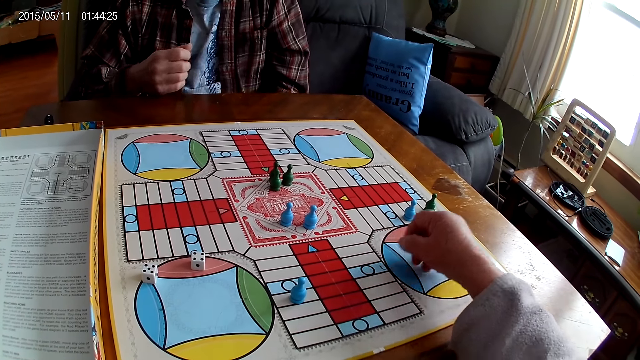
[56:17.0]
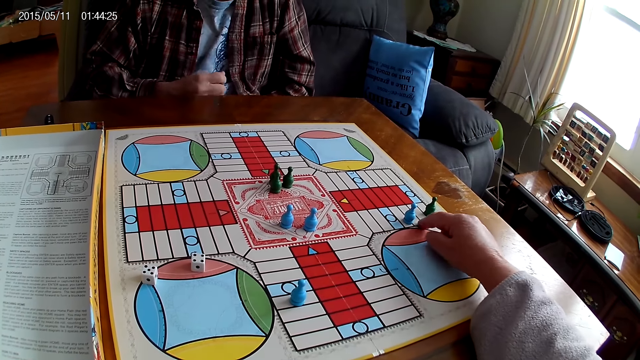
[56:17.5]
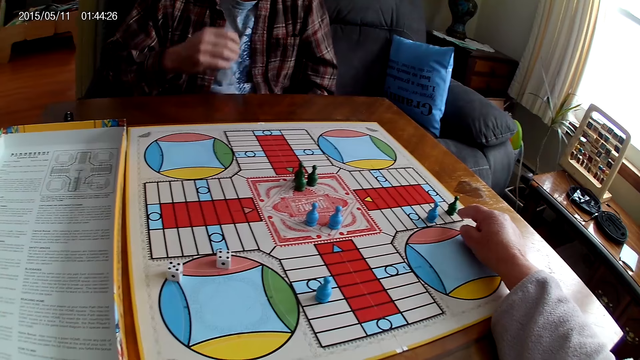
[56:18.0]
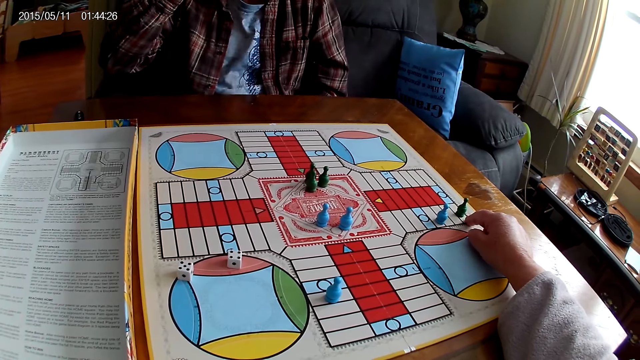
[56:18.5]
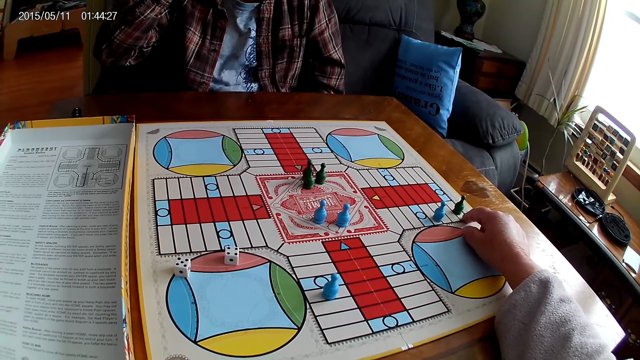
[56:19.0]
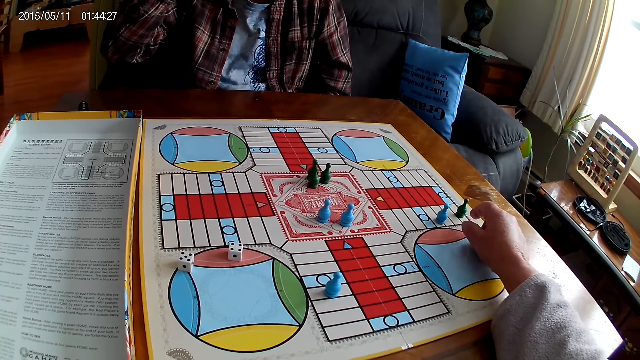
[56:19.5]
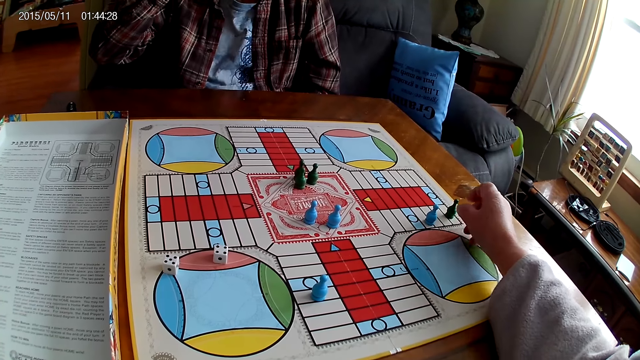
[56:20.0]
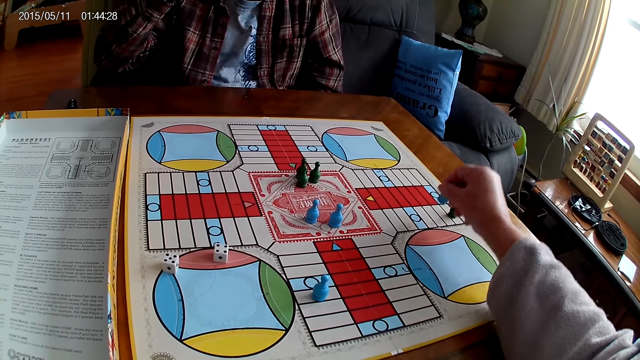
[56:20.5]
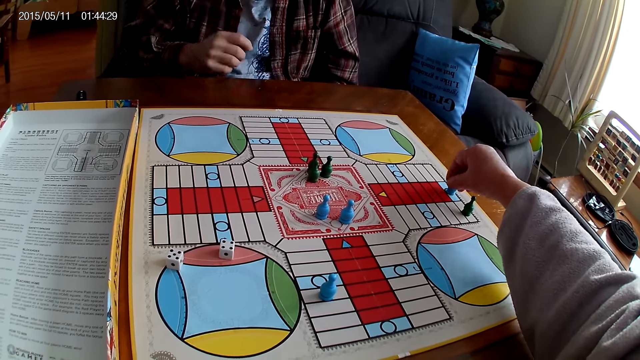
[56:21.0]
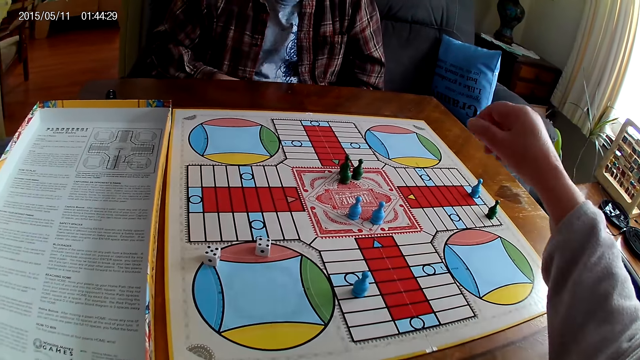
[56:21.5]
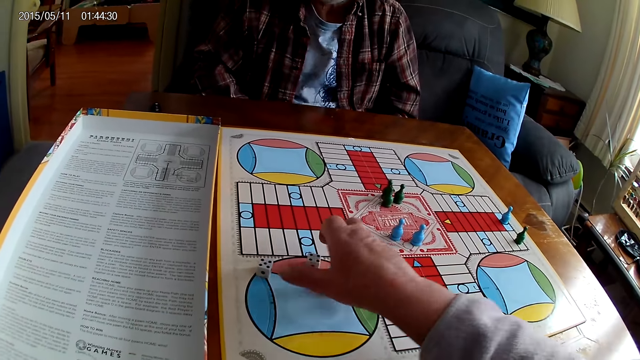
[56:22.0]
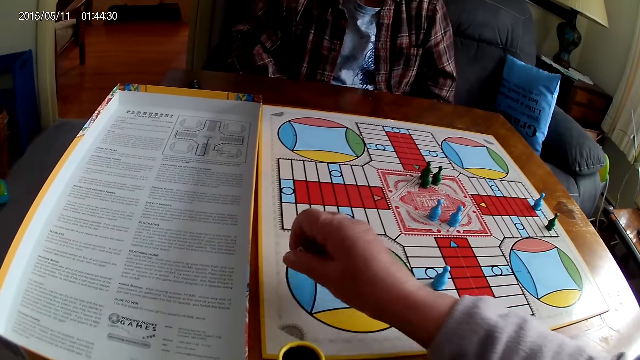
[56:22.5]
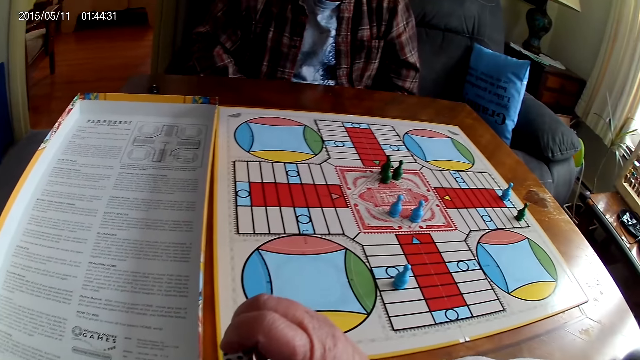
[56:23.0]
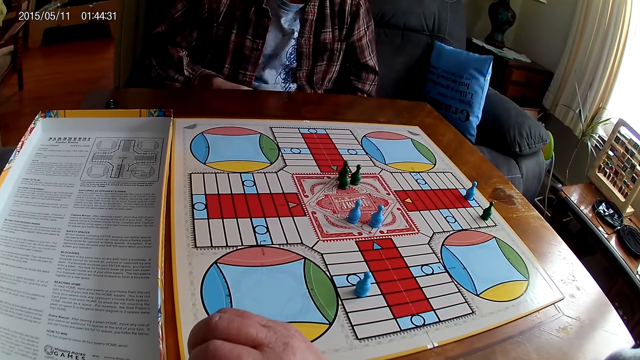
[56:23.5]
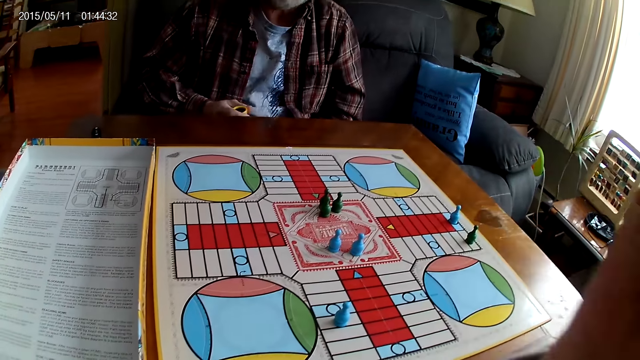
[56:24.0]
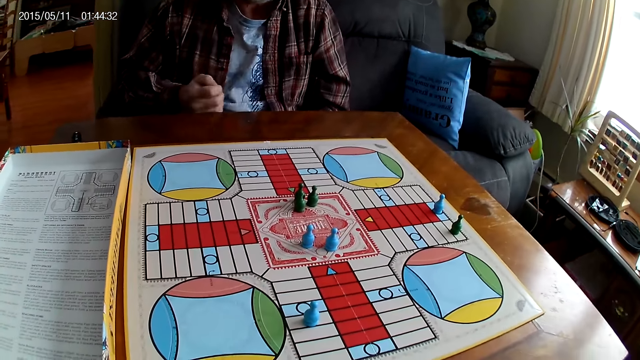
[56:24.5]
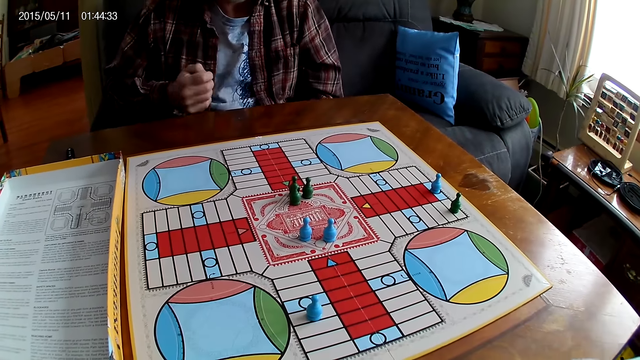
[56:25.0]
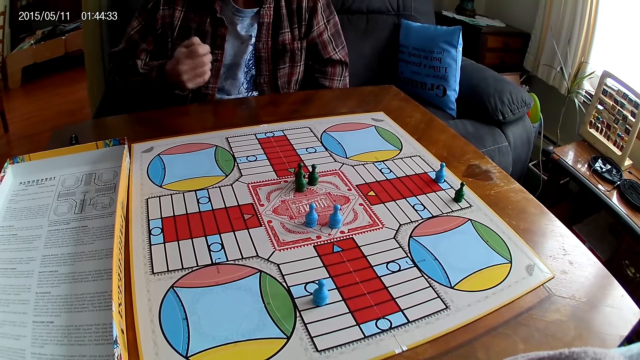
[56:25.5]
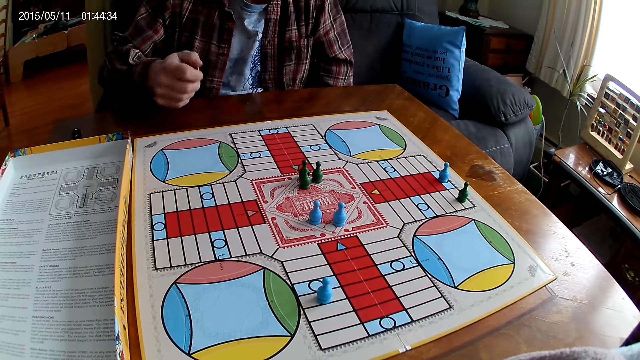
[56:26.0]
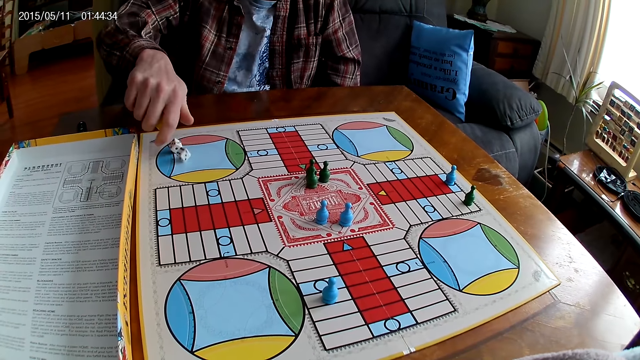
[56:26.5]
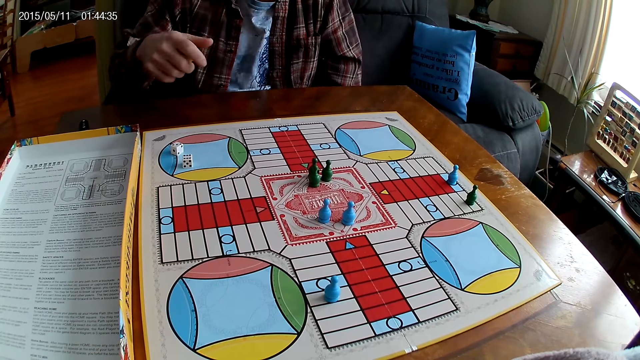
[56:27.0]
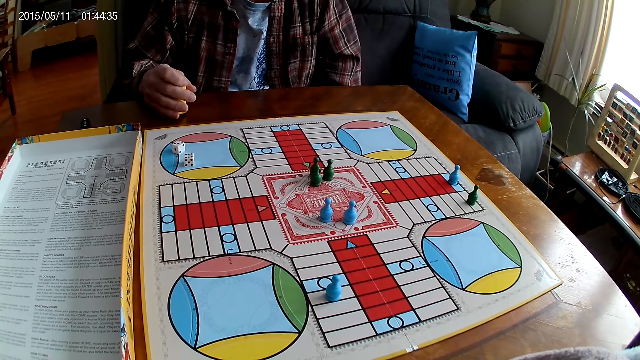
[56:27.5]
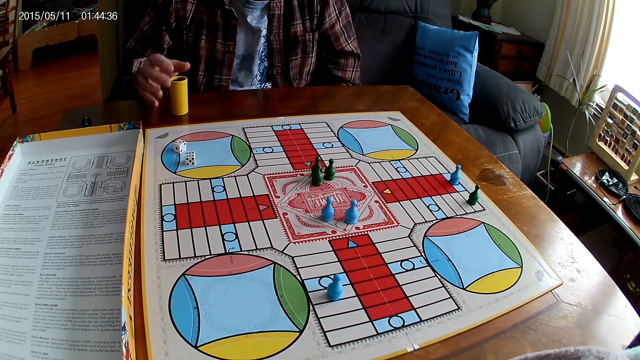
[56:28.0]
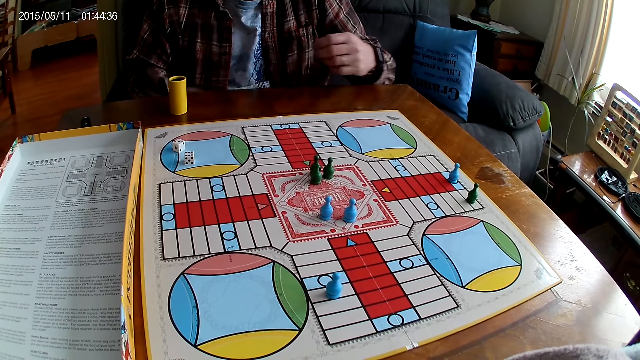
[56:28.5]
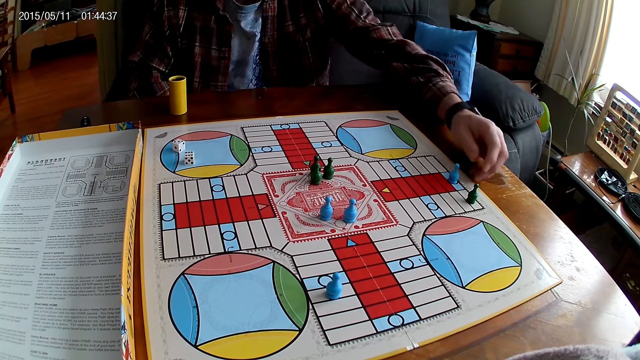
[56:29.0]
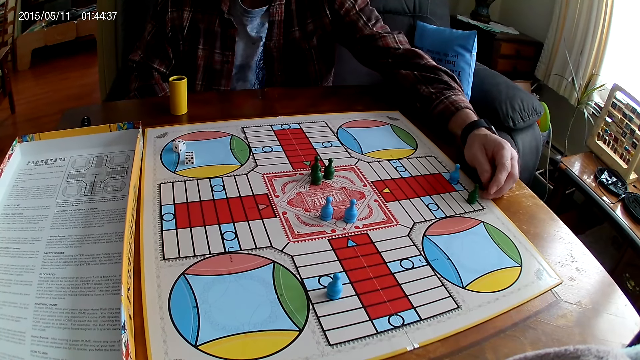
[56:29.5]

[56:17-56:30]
The camera wearer counts steps on the Ludo board with the right hand. A man raises the left hand. The camera wearer stares at the board. The man moves the chess on the board. The camera wearer picks a Ludo pawn and places the Ludo pawn on the board. The man lowers the left hand and stares at the board. The camera wearer picks the dice from the table, puts the dice into the dice shaker or container, and raises the hand. The man shakes the dice in the right hand. The camera wearer stares at the board. The man drops the dice from the container on the Ludo board and places the dice shaker on the table.

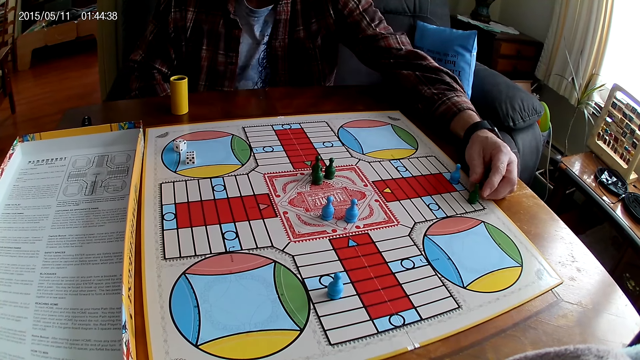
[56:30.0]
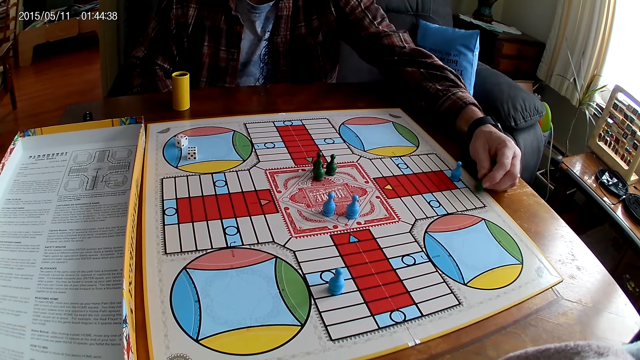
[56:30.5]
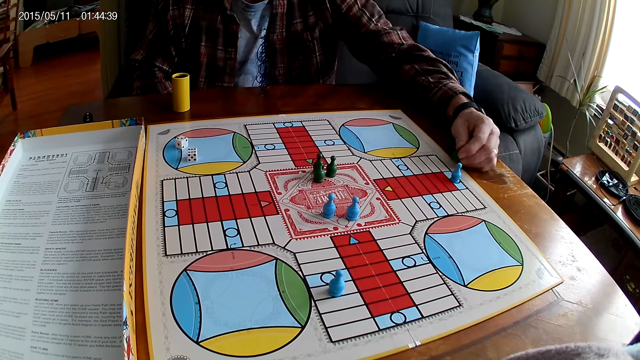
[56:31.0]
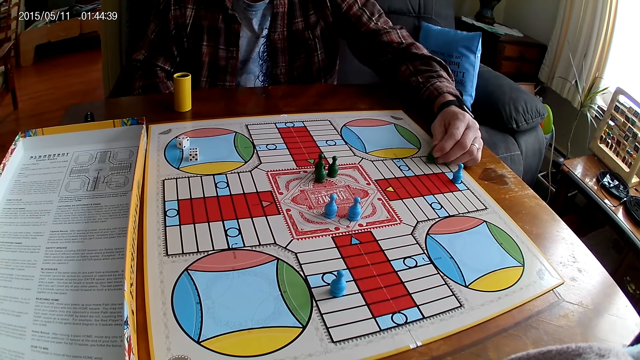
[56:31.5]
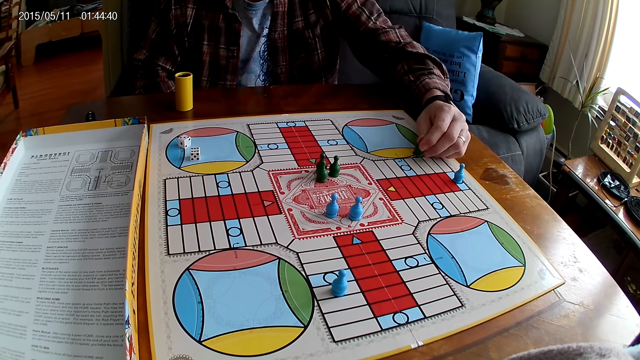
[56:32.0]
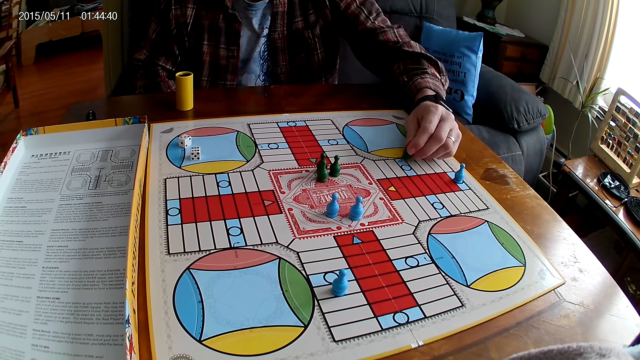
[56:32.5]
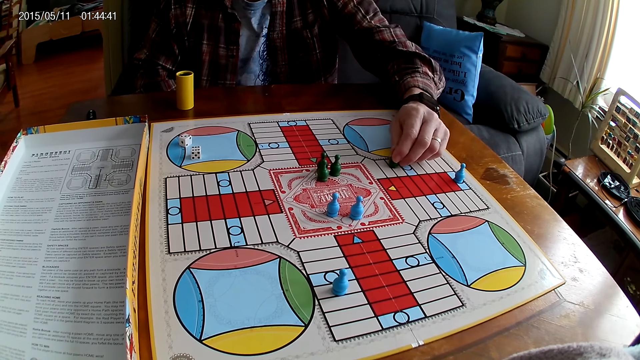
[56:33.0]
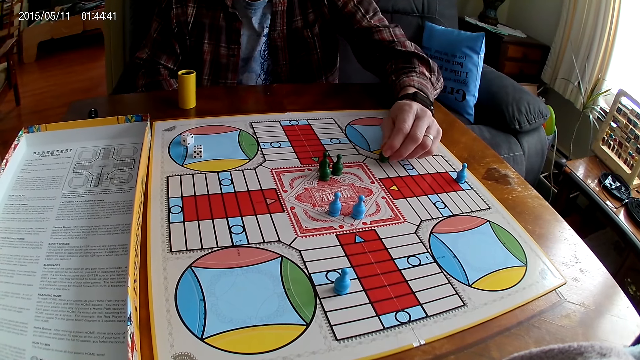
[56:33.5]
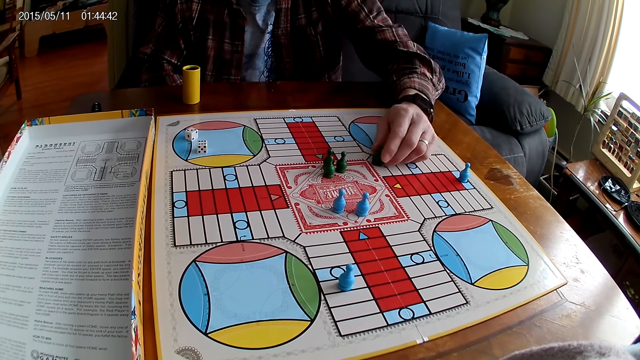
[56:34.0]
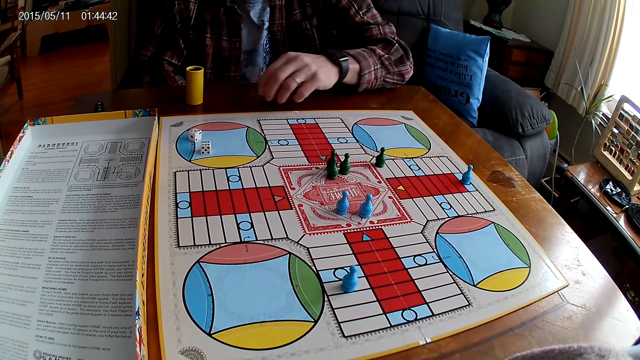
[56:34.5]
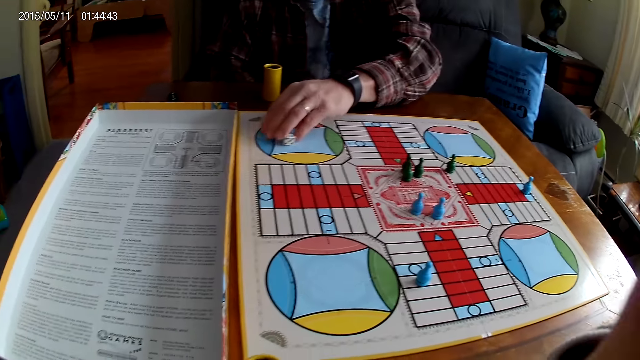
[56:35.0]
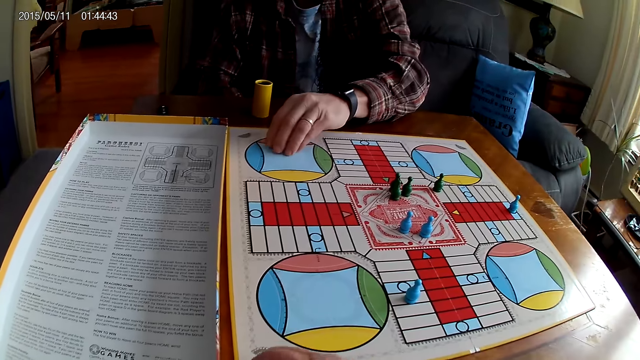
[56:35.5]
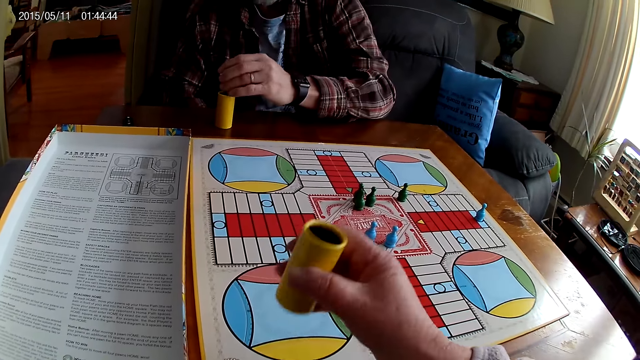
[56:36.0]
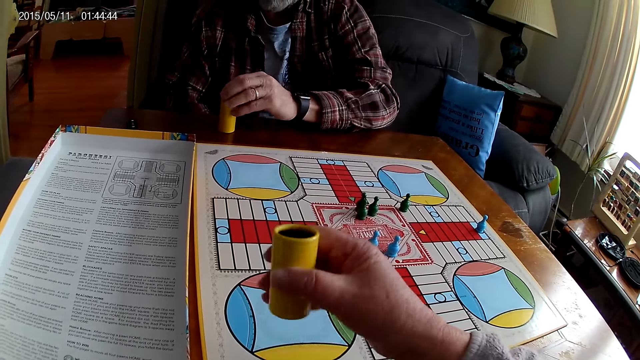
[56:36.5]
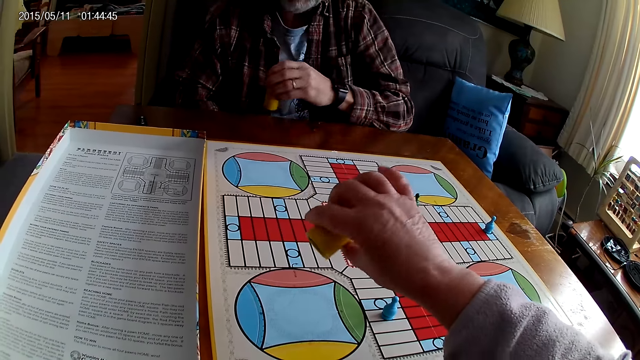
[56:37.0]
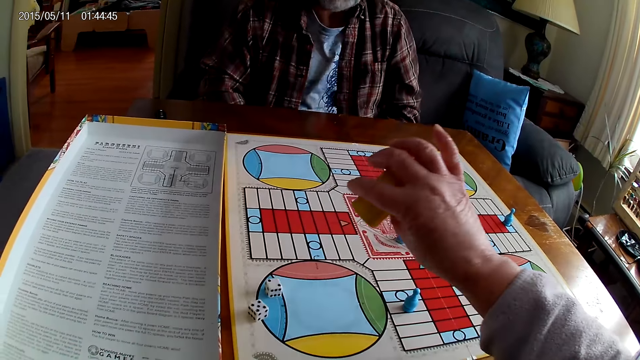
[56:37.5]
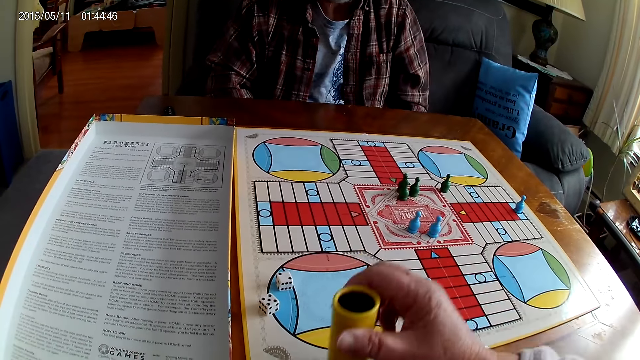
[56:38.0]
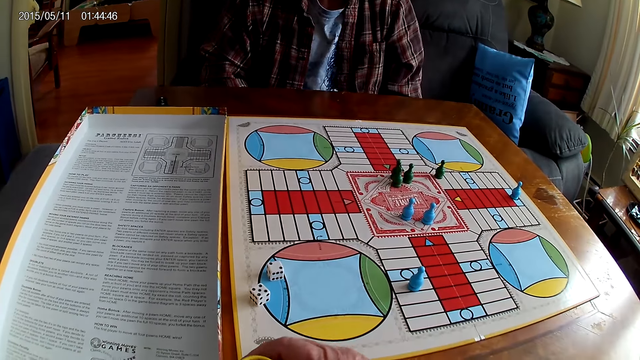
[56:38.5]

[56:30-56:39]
A man counts steps on the Ludo board with the chess, picks a Ludo pawn, moves the Ludo pawn, and places the Ludo pawn on the board. The camera wearer takes the container from the table with the right hand. The man picks the dice from the Ludo board with the left hand. The camera wearer shakes the dice in the container. The man puts the dice in the container and takes the container from the table with the right hand. The camera wearer drops the dice from the container on the Ludo board. The man stares at the board.
